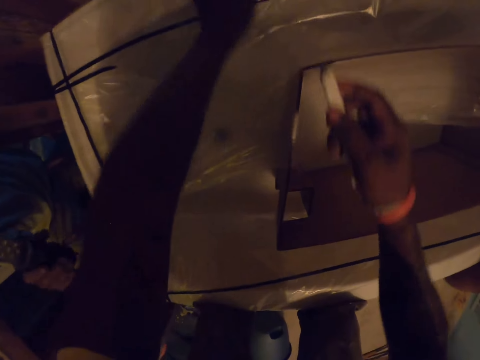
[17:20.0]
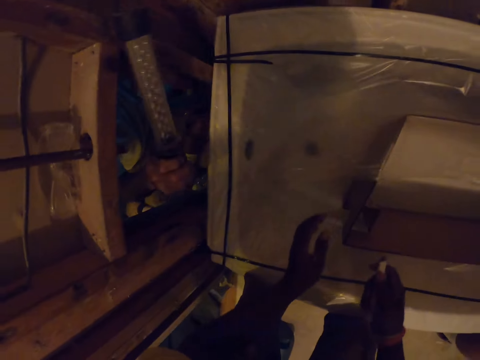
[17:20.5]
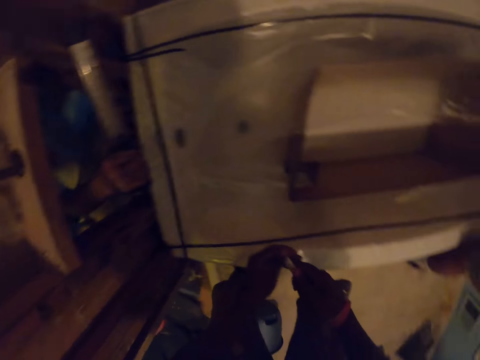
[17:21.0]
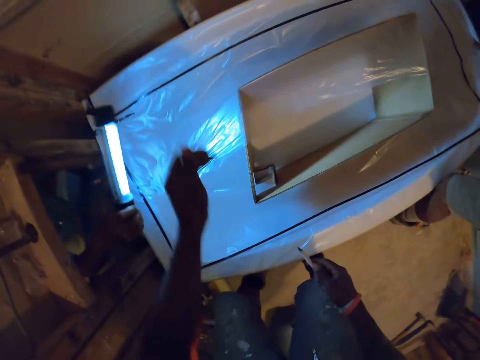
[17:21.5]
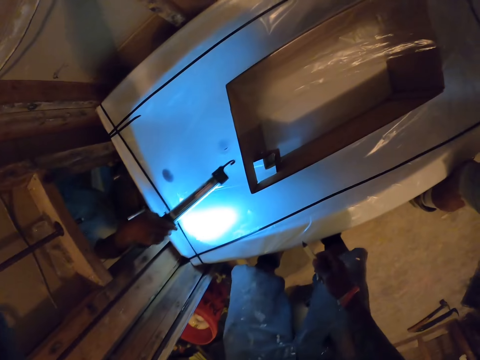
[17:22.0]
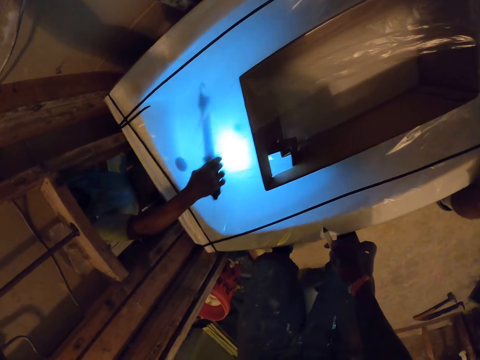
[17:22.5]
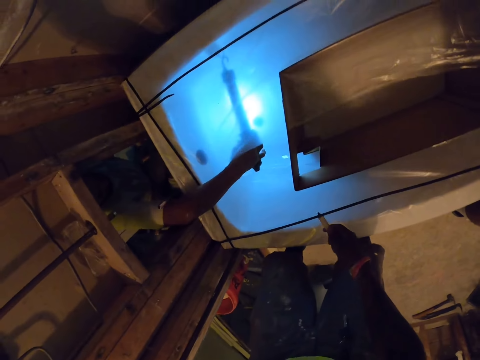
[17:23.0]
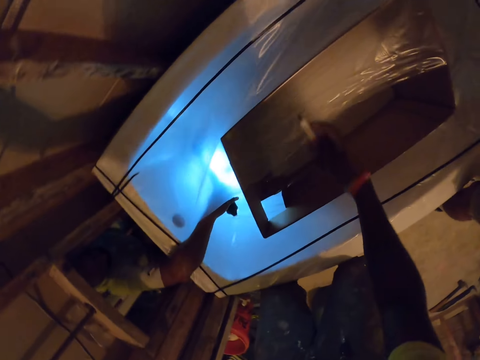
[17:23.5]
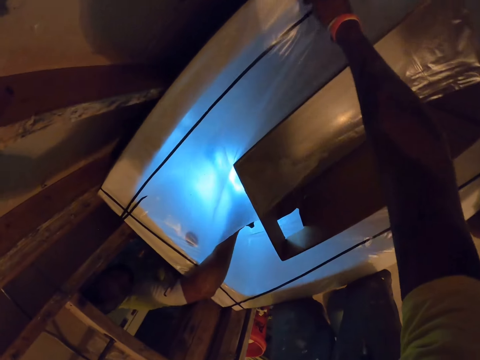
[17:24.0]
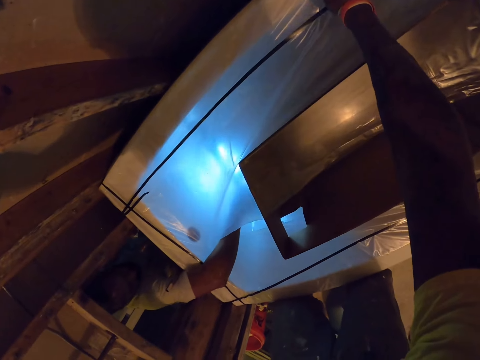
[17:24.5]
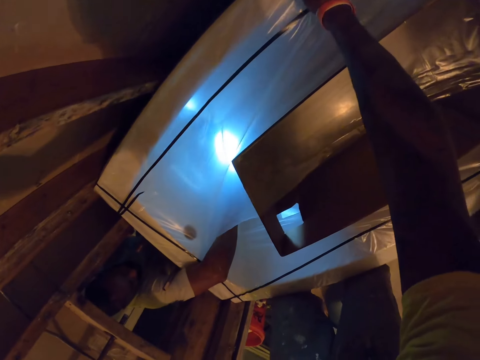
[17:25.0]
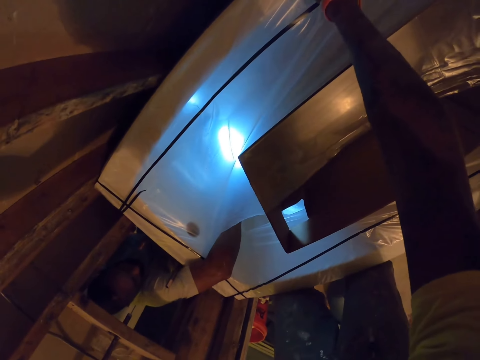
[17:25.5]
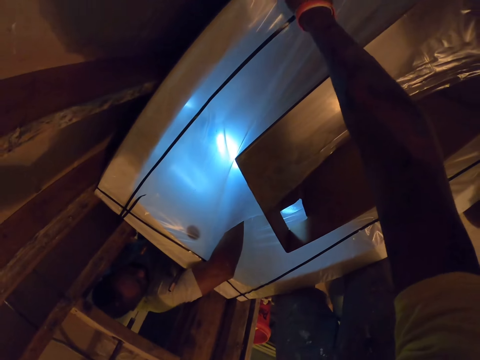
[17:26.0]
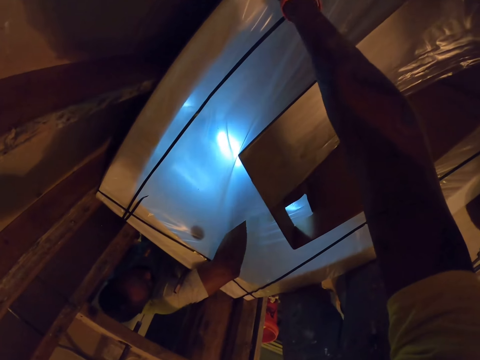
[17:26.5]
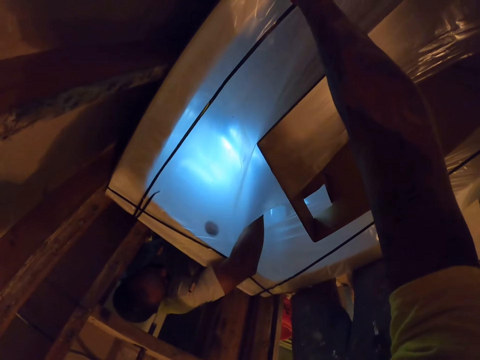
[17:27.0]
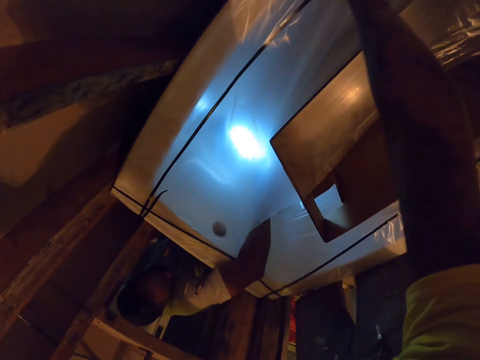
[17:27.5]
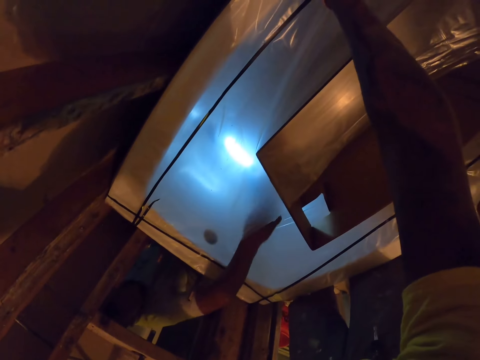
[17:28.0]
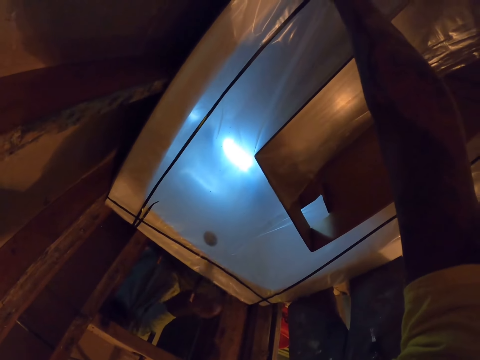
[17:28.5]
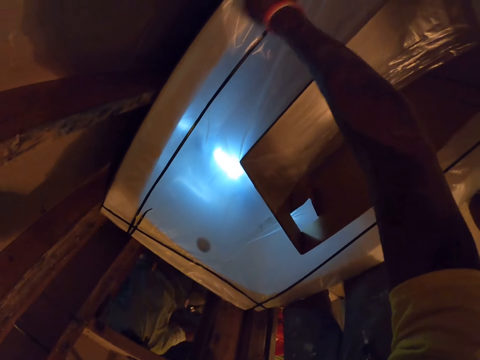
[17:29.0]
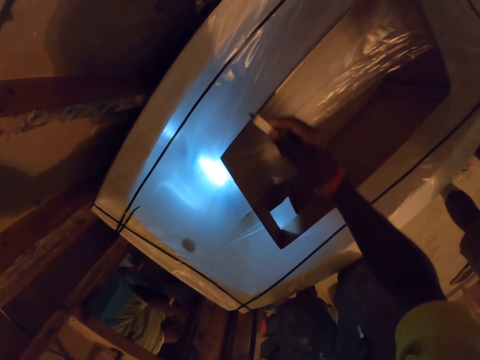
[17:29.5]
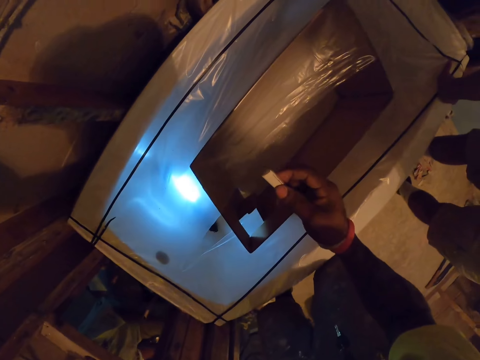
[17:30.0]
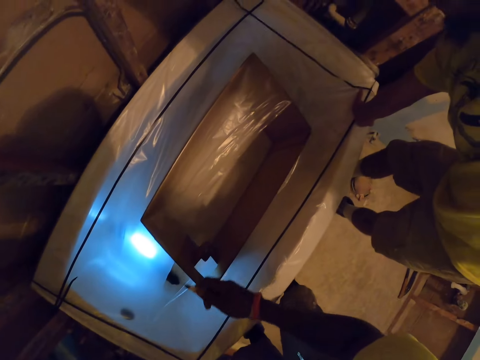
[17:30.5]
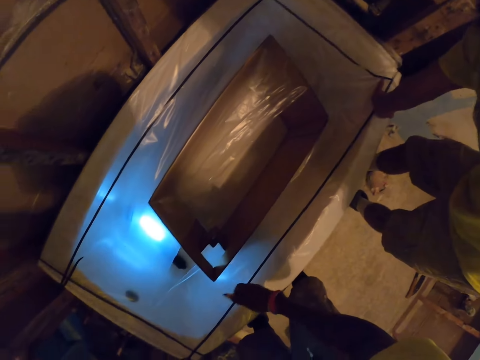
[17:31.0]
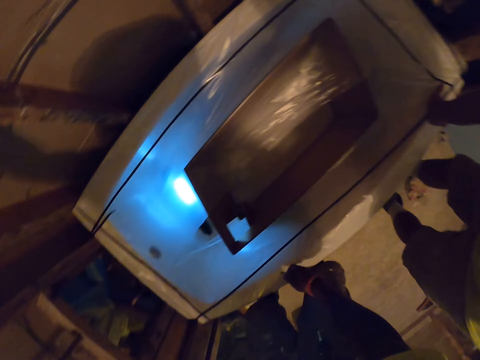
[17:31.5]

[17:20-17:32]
Another apprentice turns on the lights. The apprentice shines a torchlight in the sink. The camera wearer marks the sink or wall with the marker in his right hand. The apprentice drops the torchlight in the sink.

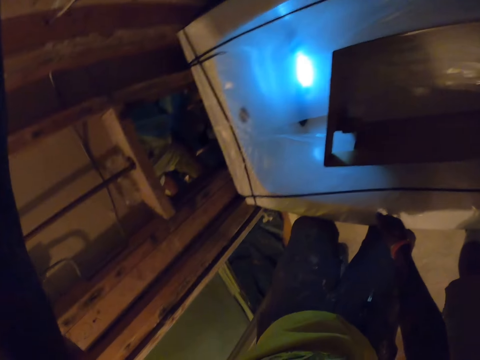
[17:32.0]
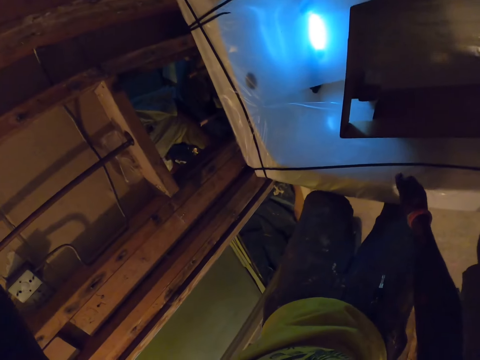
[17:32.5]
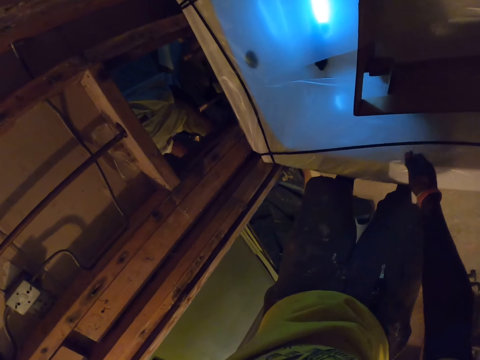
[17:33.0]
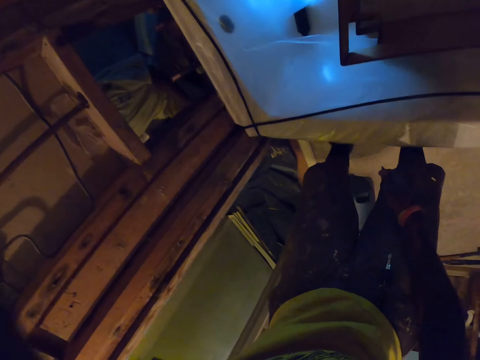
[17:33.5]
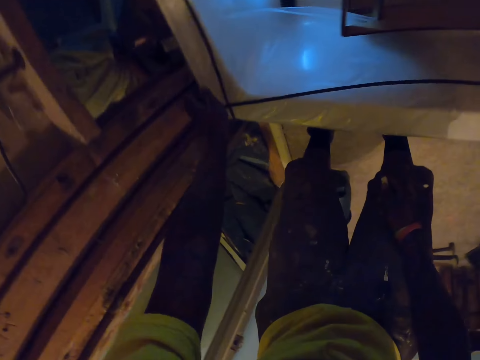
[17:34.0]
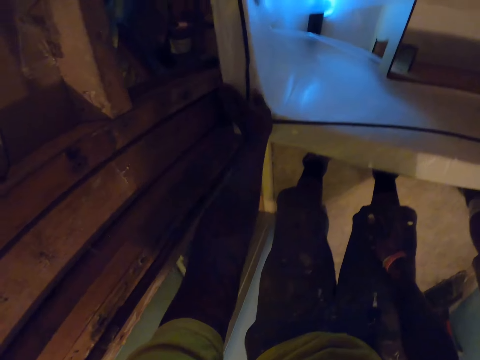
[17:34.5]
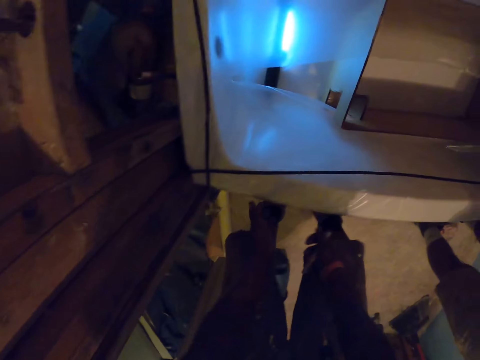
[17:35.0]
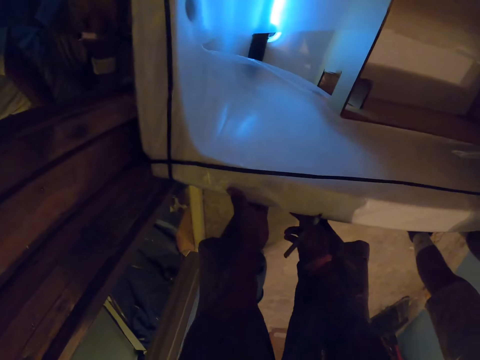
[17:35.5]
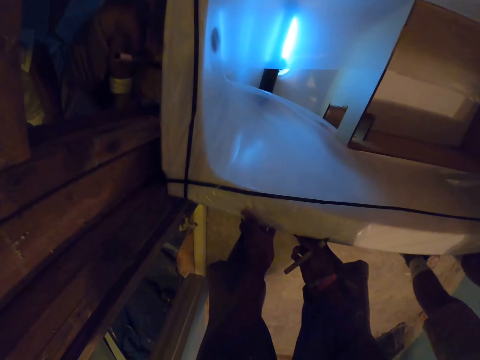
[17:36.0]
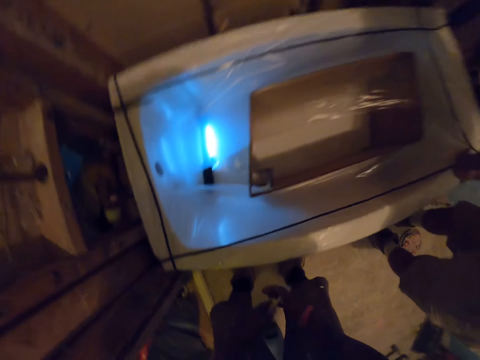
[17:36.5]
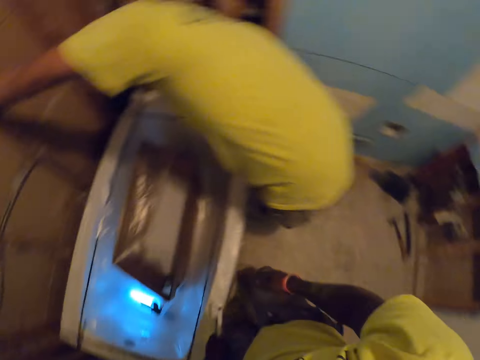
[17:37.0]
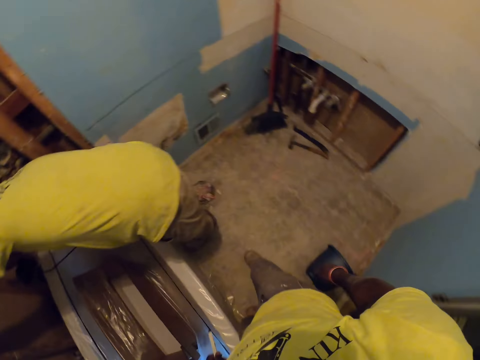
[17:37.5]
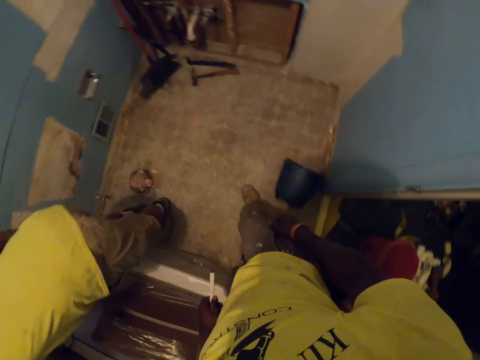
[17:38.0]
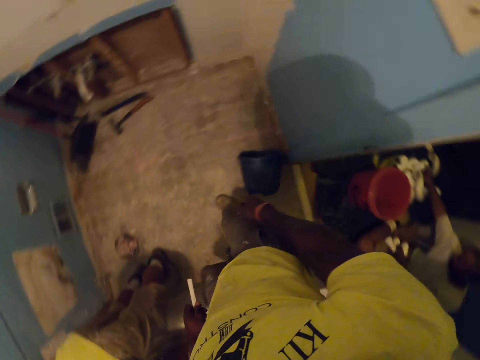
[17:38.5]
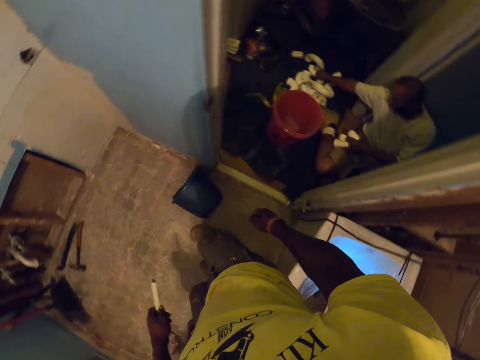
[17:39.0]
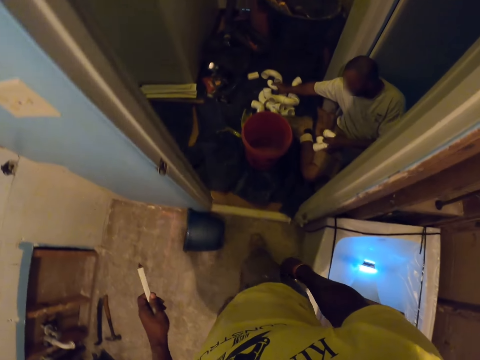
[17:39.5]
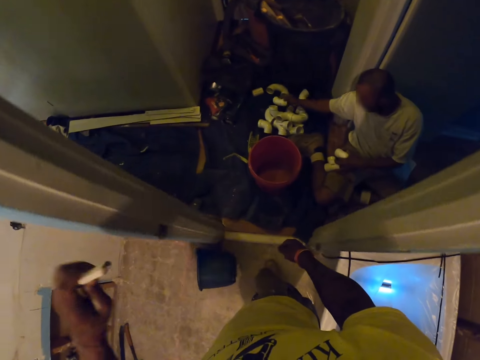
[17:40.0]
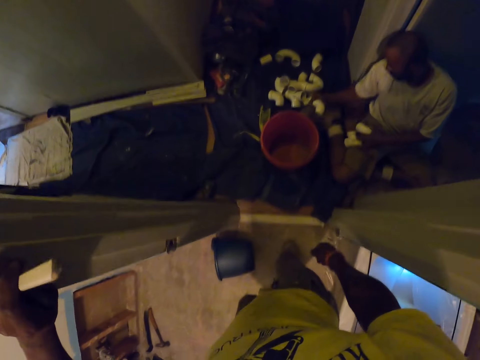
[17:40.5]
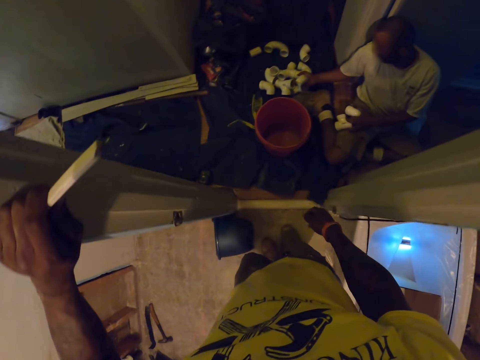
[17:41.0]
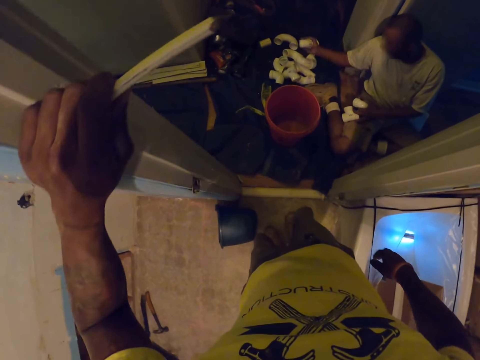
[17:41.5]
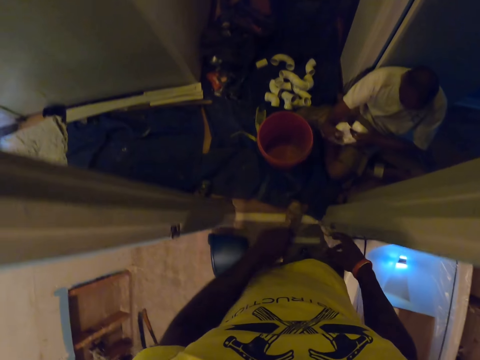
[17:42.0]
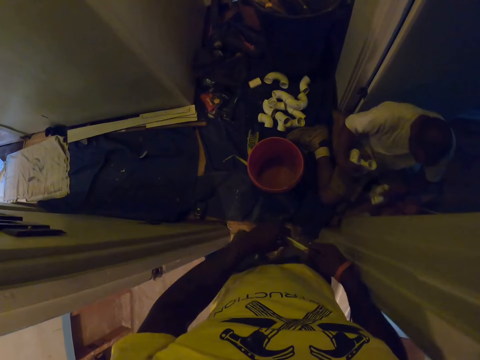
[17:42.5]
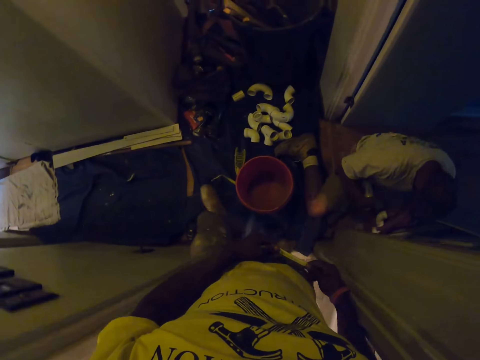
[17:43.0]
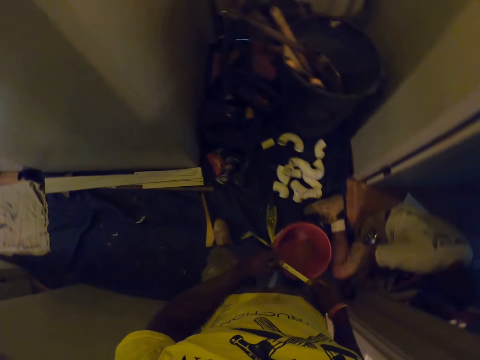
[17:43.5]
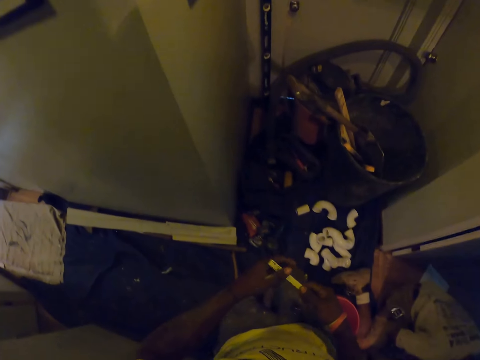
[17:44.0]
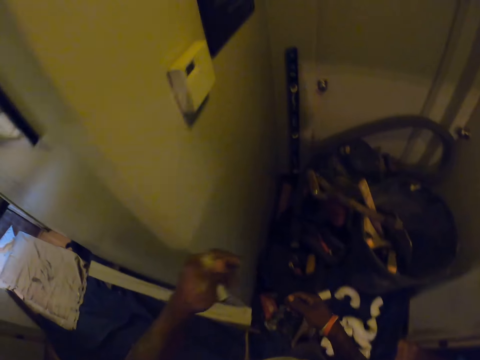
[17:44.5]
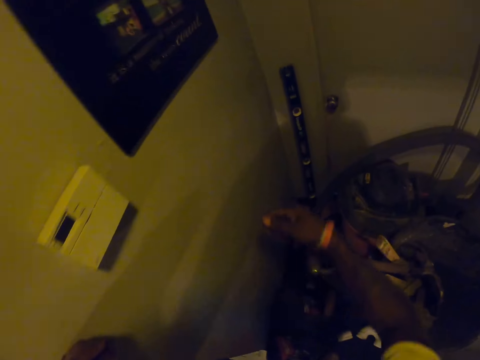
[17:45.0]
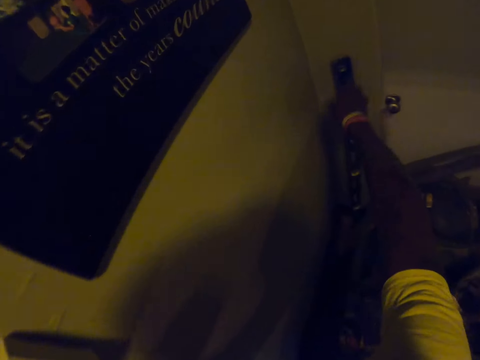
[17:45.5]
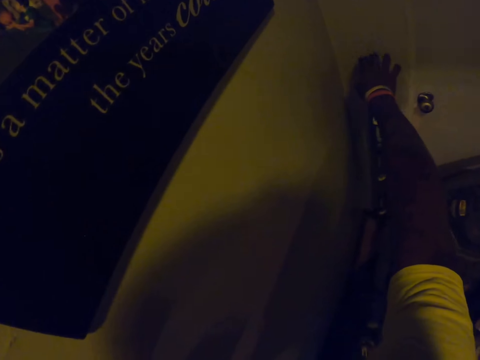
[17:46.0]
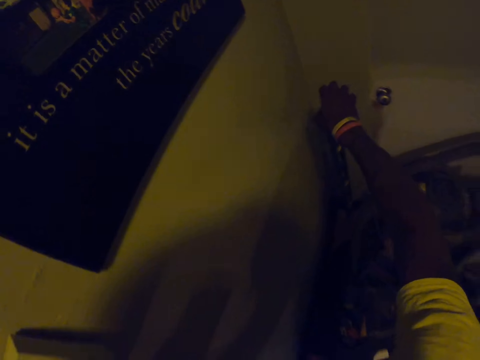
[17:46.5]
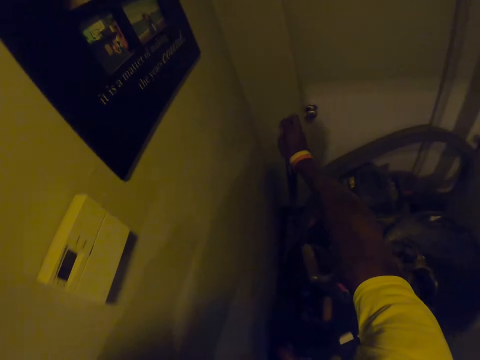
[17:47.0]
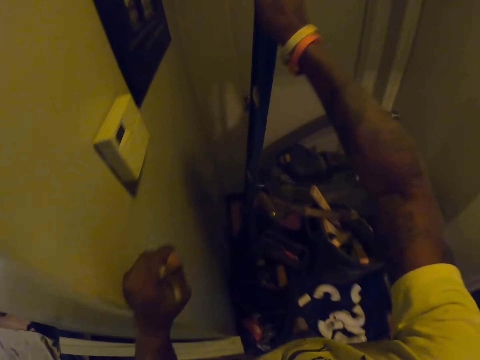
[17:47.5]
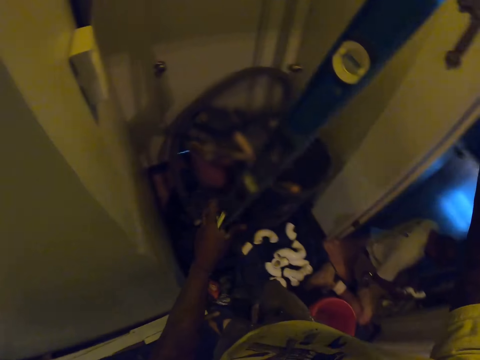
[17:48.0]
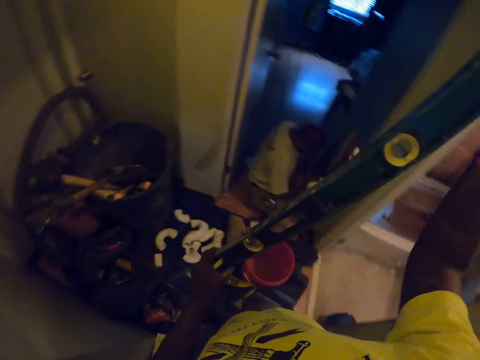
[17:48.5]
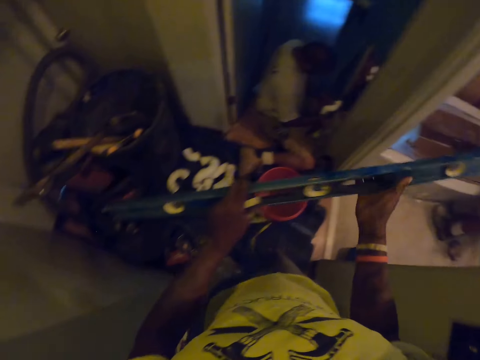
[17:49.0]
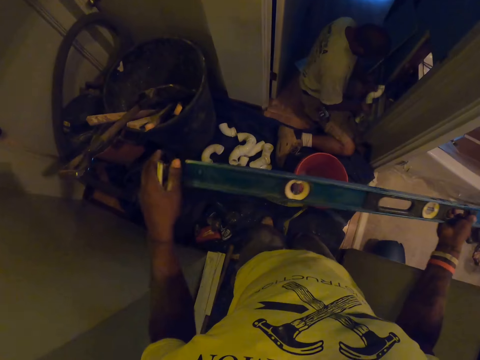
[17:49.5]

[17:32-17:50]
The camera wearer looks around. He places his left hand on the sink. He places both hands on the sink. He pulls the bathtub. An apprentice leans over the sink. The camera wearer turns away from the sink. He places his left hand on the room entrance door. He looks around. The apprentice collects the pipes. The camera wearer walks out from the room. He walks around. He picks up a plumber spirit level with his right hand. He holds the plumber spirit level with both hands.
